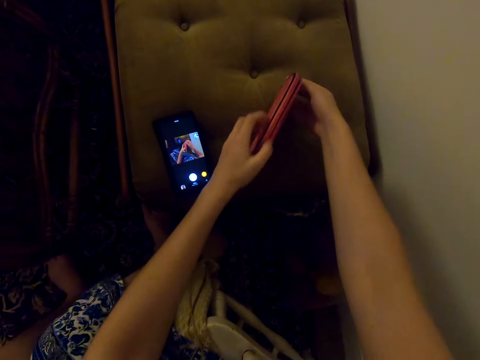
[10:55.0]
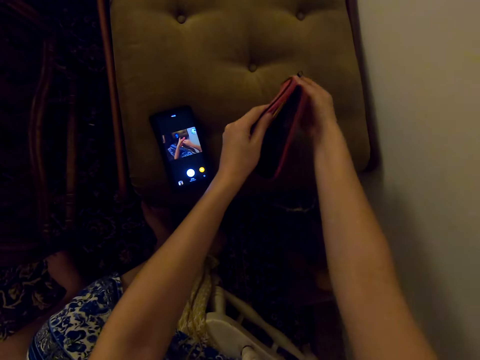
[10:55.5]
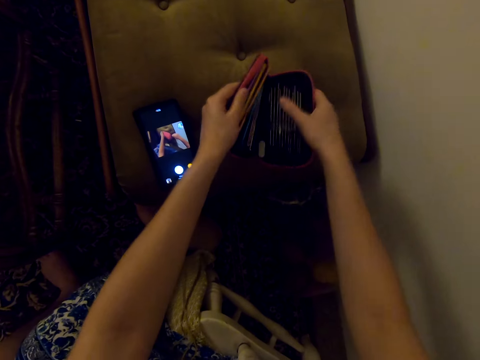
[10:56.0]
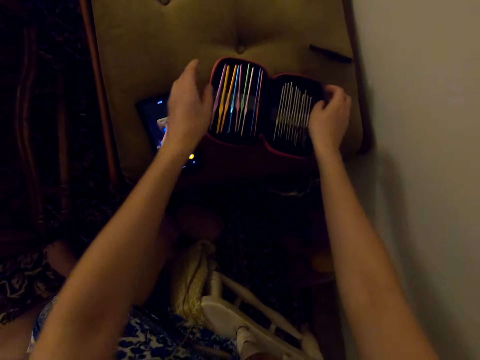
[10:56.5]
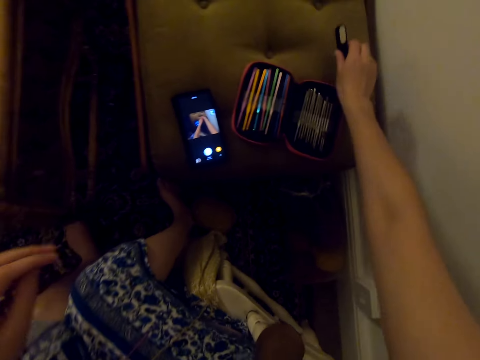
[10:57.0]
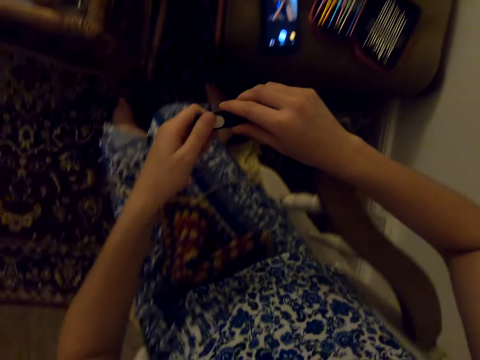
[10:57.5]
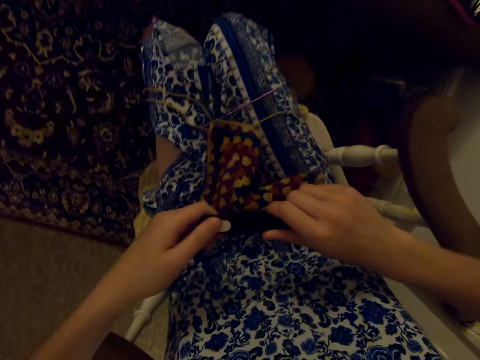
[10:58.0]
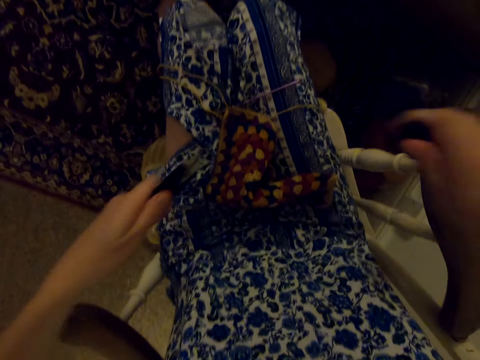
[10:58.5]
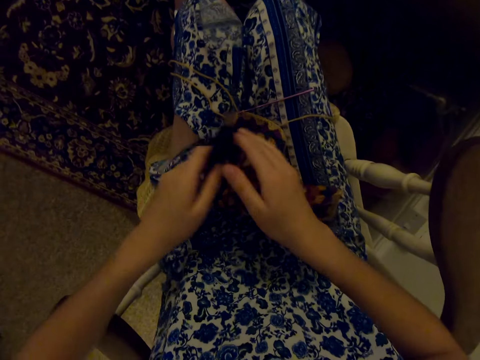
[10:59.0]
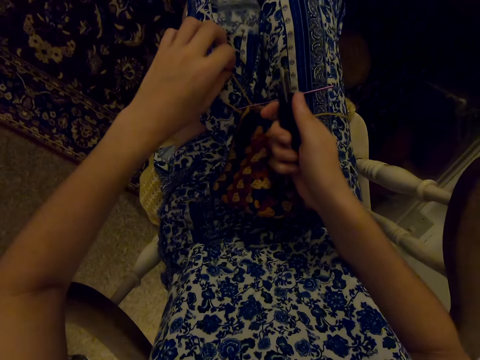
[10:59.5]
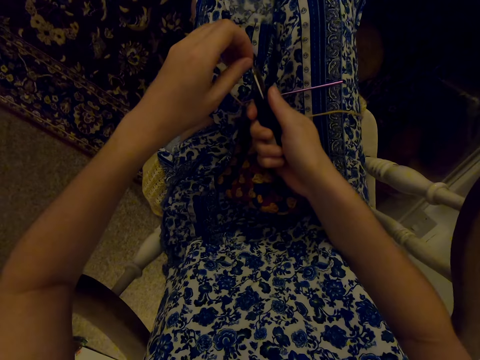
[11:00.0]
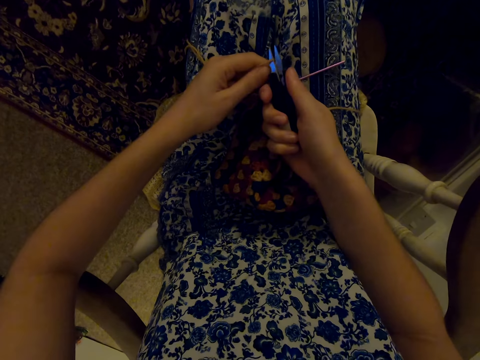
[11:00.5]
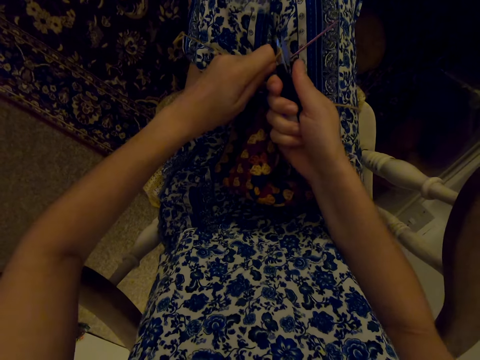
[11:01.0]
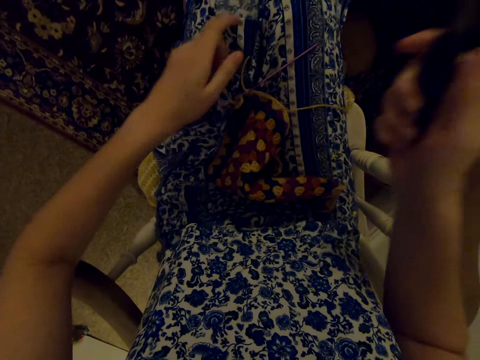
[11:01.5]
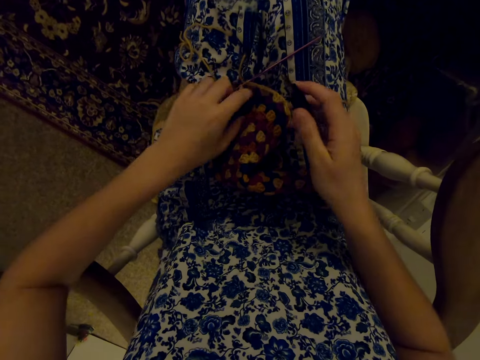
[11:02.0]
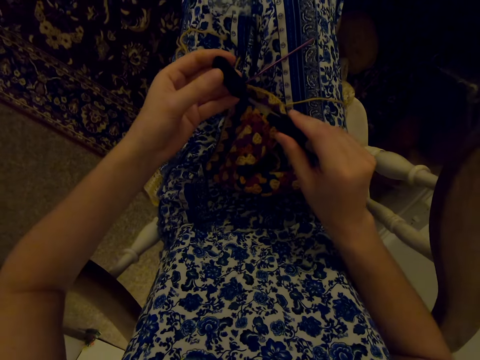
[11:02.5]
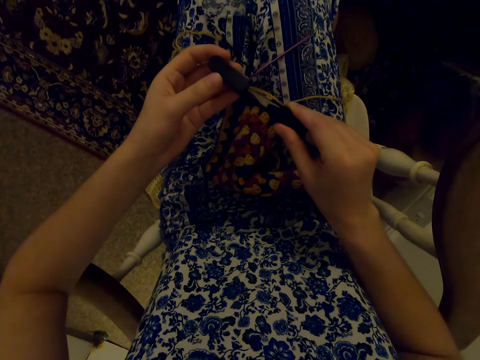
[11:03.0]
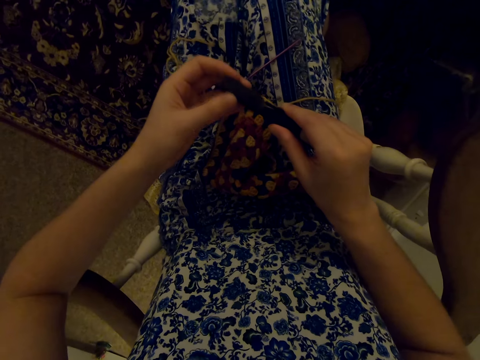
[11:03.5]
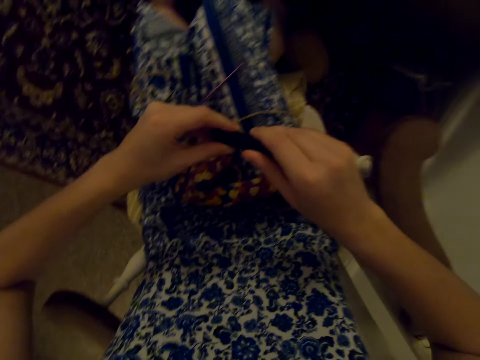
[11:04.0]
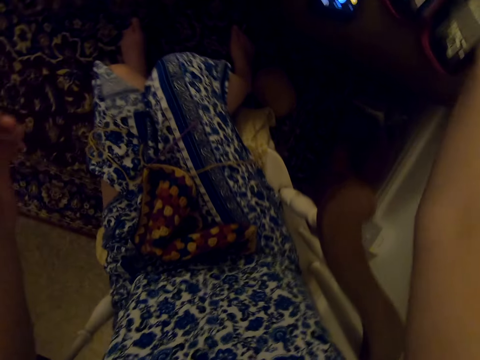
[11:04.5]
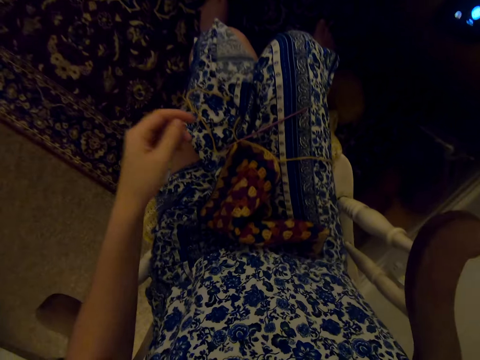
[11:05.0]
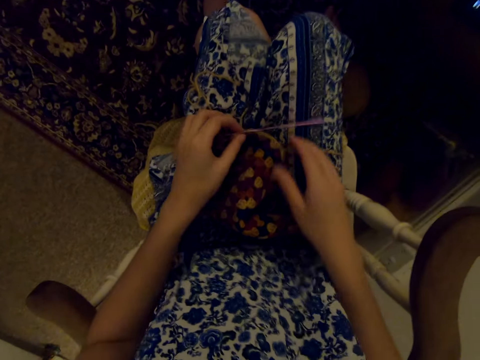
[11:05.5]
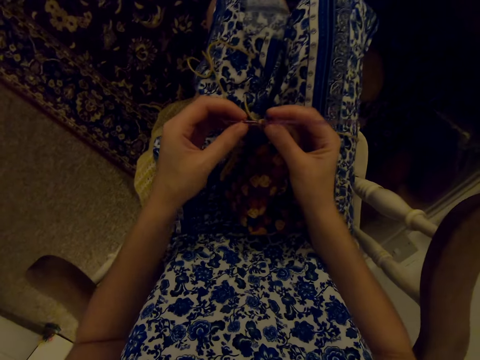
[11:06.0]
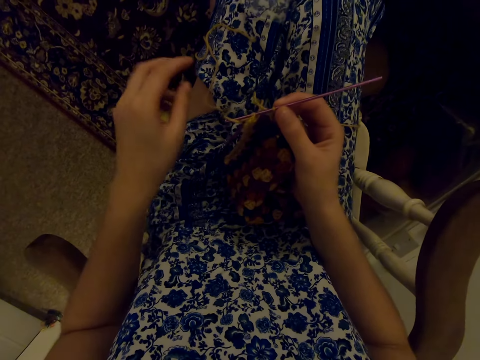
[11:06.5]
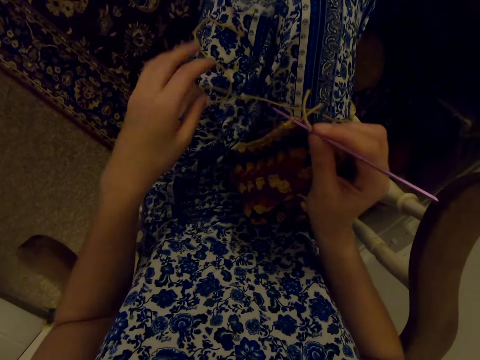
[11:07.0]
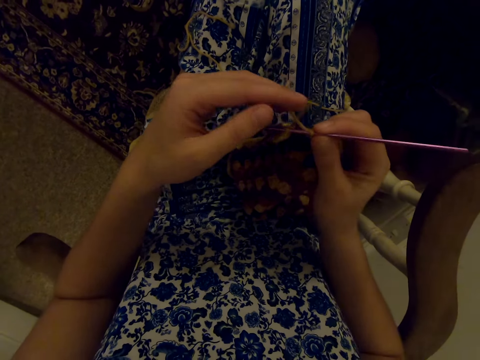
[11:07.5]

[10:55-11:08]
The camera wearer puts the pouch on a pouf while opening. They take the scissors. They open the scissors case. They cut the thread. They return the scissors into the case. They put the scissors in the pouch. They take the knitting needle.
